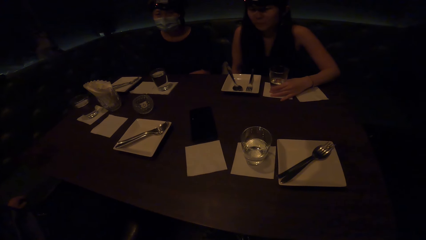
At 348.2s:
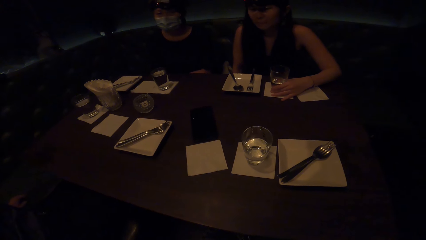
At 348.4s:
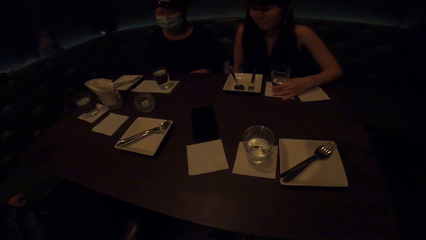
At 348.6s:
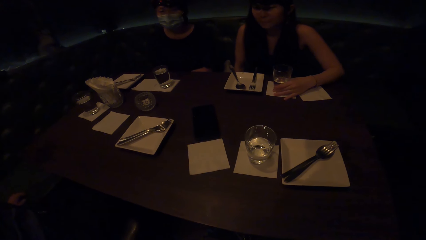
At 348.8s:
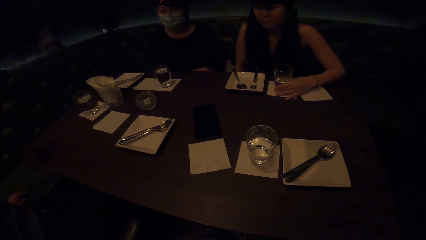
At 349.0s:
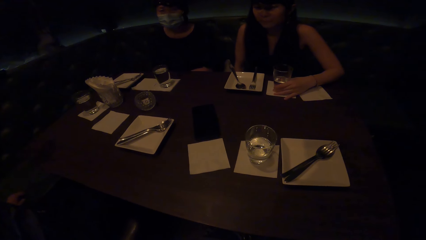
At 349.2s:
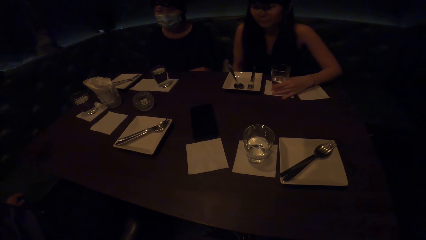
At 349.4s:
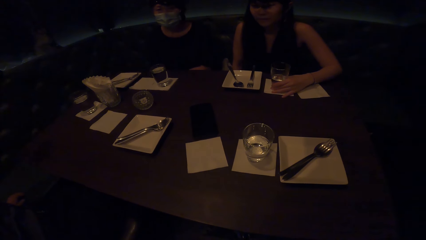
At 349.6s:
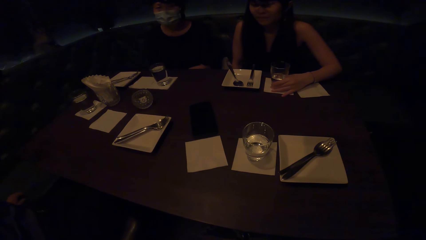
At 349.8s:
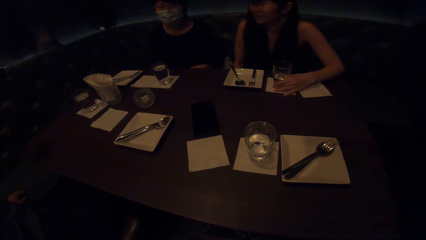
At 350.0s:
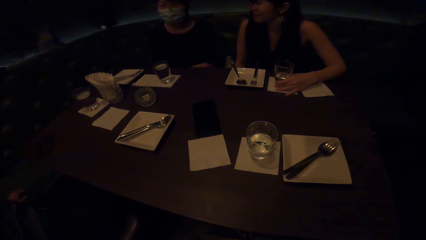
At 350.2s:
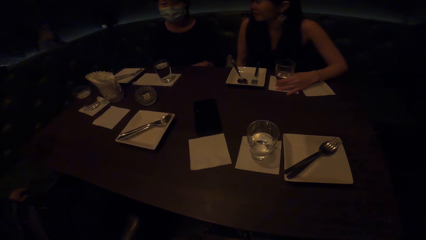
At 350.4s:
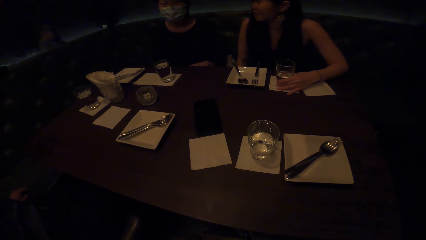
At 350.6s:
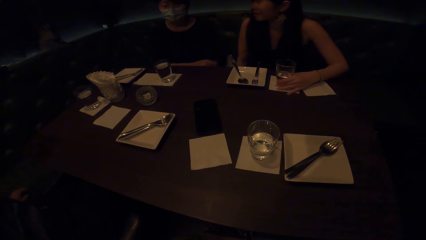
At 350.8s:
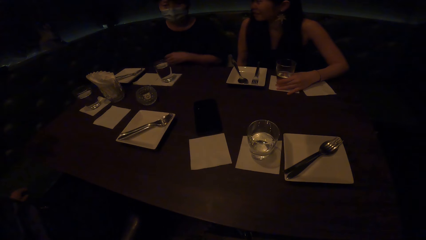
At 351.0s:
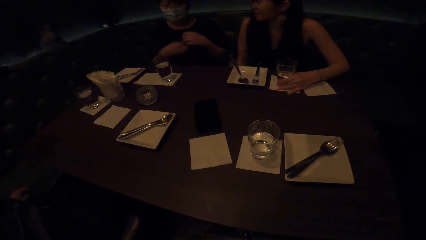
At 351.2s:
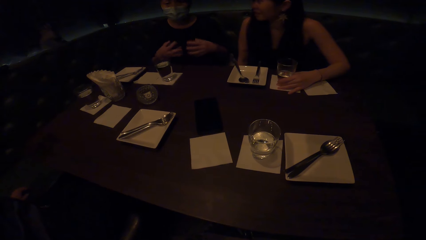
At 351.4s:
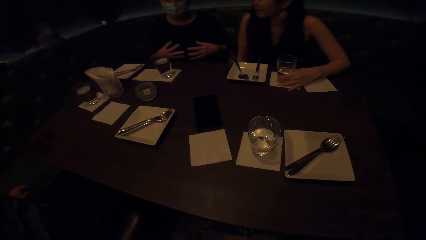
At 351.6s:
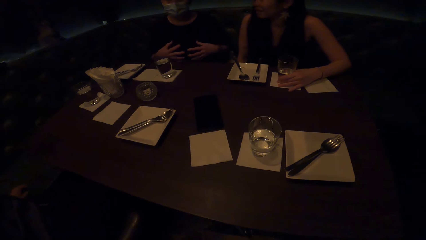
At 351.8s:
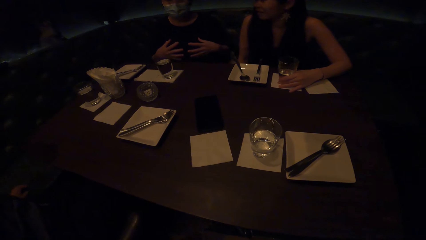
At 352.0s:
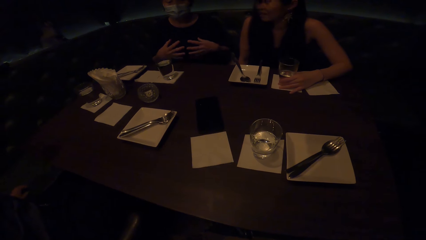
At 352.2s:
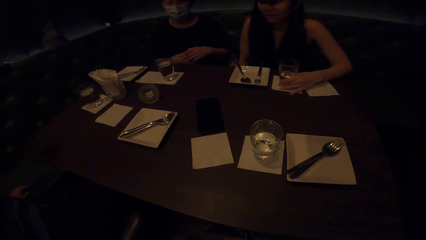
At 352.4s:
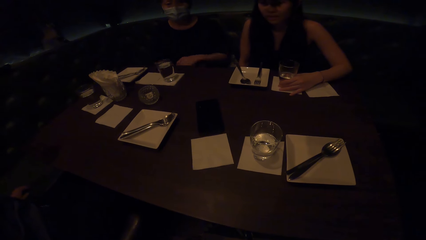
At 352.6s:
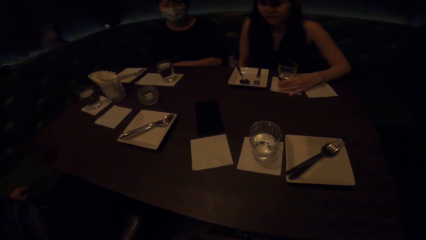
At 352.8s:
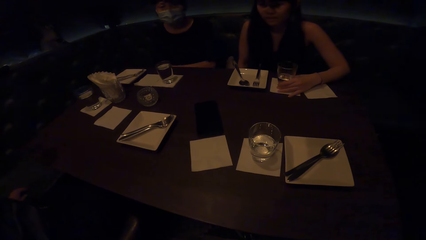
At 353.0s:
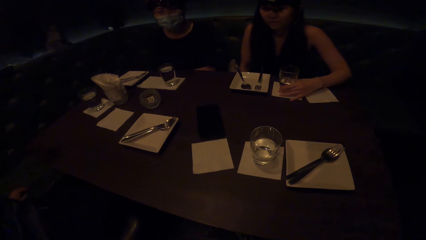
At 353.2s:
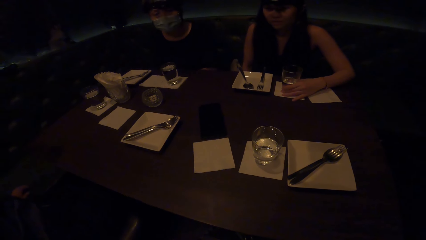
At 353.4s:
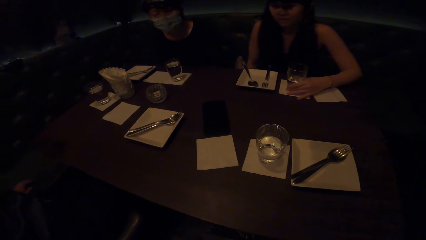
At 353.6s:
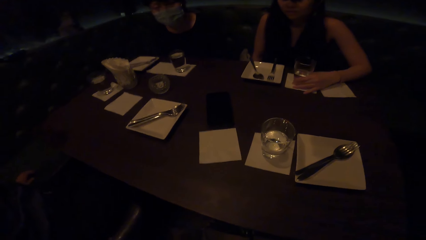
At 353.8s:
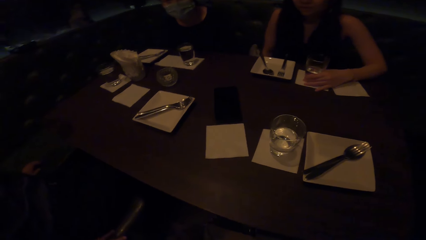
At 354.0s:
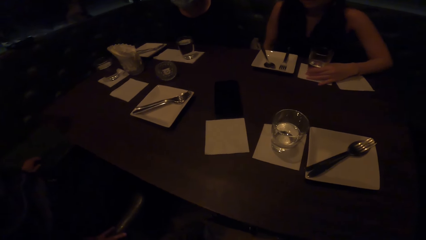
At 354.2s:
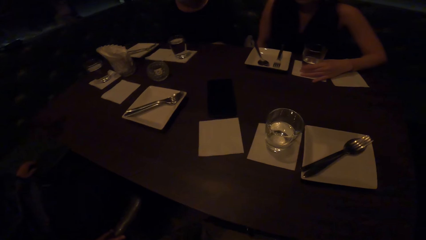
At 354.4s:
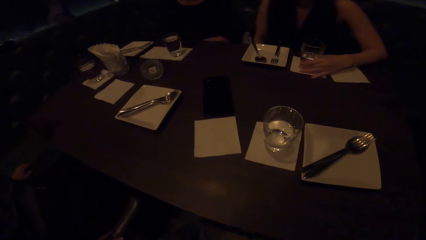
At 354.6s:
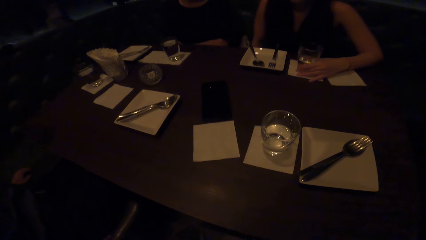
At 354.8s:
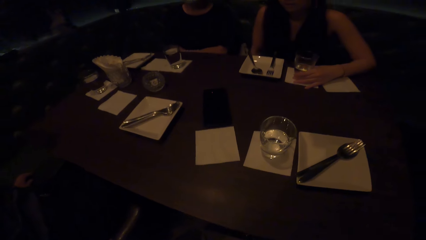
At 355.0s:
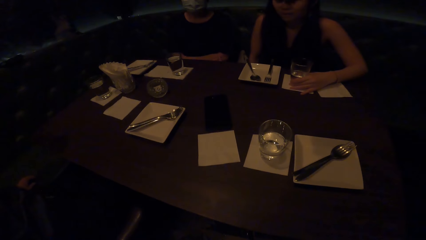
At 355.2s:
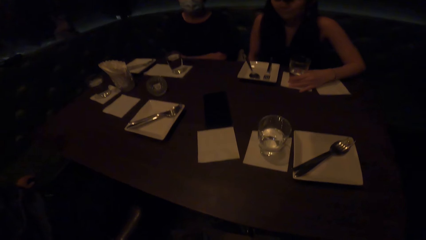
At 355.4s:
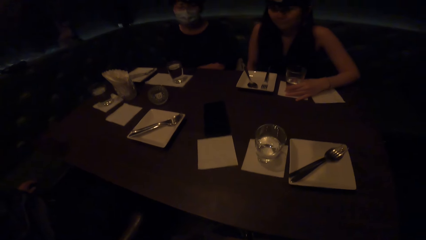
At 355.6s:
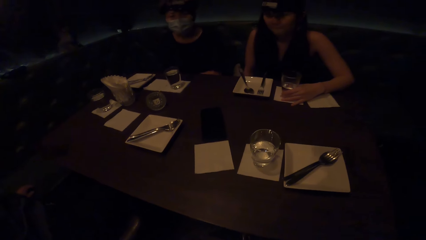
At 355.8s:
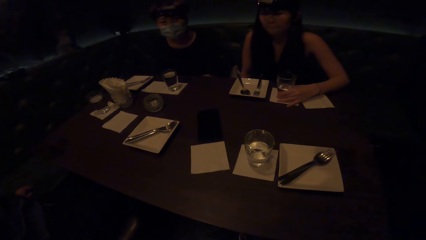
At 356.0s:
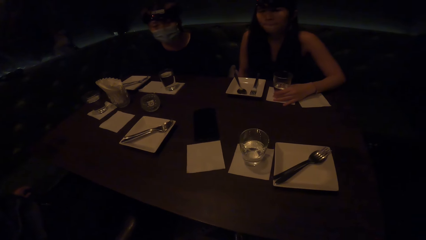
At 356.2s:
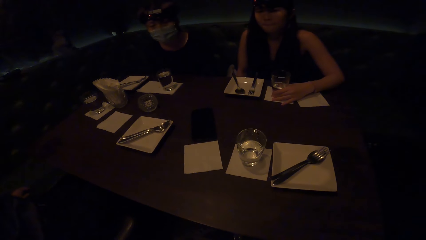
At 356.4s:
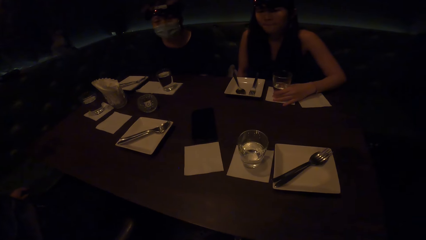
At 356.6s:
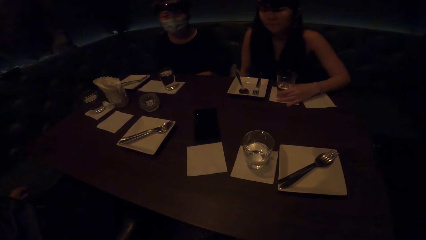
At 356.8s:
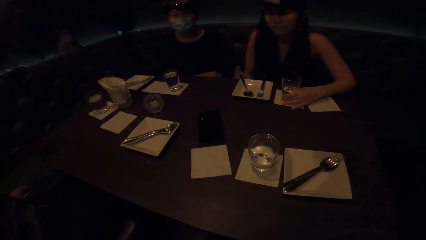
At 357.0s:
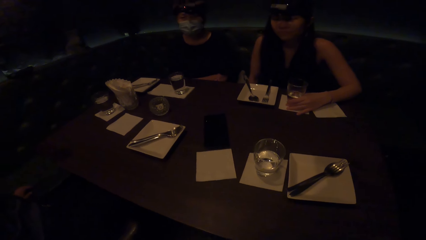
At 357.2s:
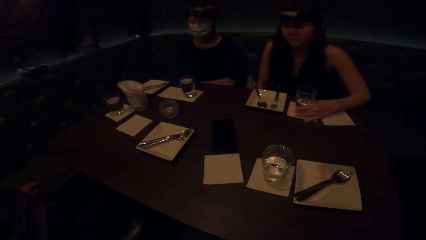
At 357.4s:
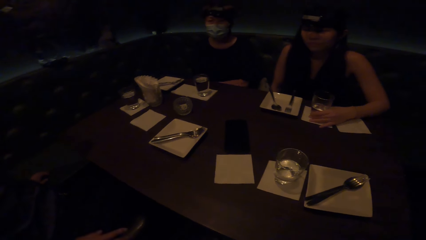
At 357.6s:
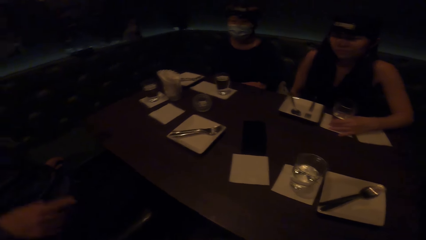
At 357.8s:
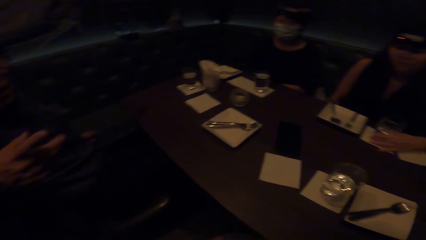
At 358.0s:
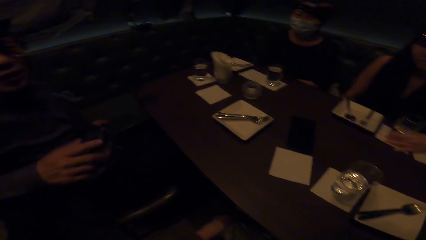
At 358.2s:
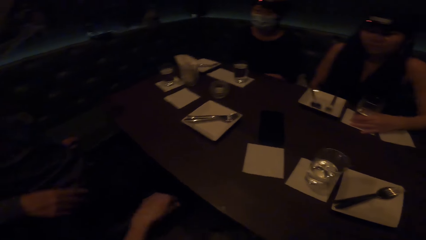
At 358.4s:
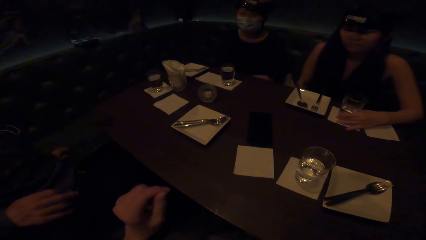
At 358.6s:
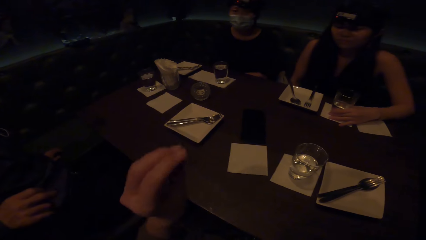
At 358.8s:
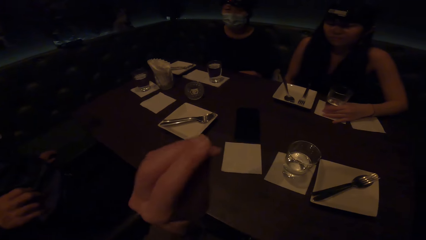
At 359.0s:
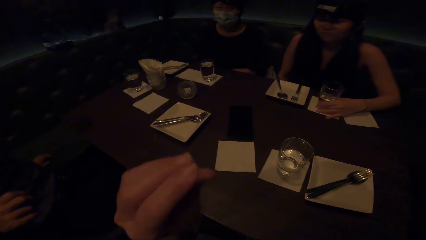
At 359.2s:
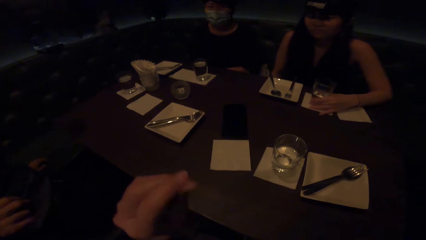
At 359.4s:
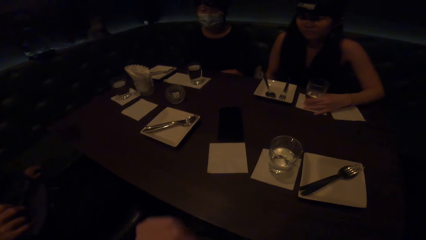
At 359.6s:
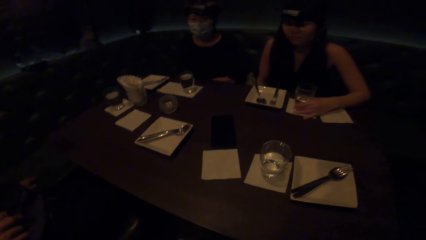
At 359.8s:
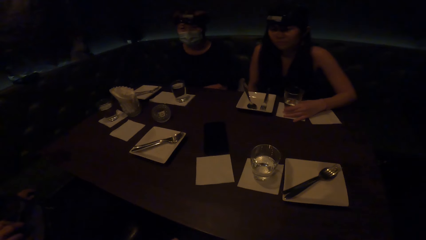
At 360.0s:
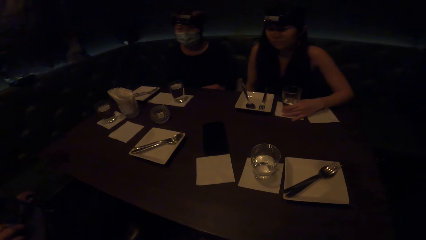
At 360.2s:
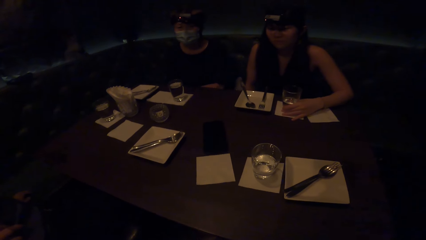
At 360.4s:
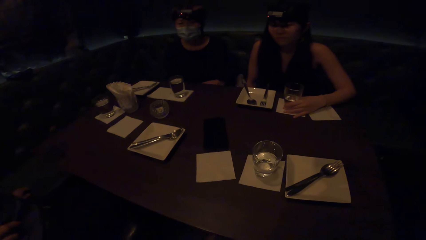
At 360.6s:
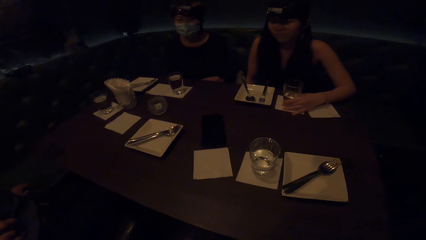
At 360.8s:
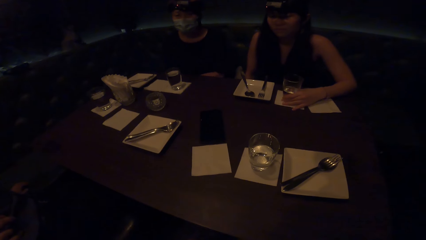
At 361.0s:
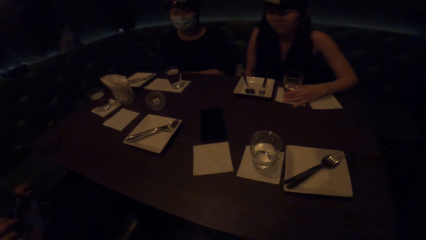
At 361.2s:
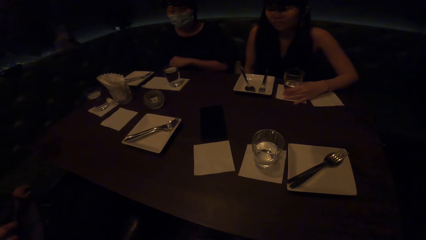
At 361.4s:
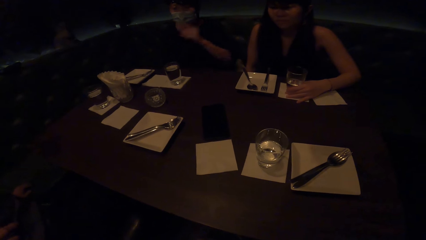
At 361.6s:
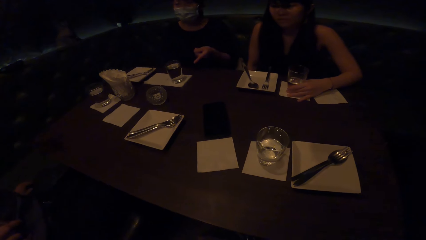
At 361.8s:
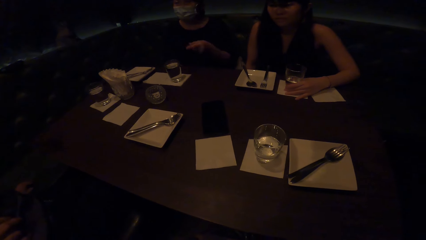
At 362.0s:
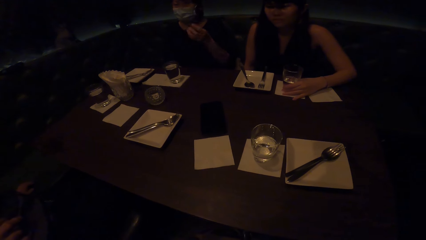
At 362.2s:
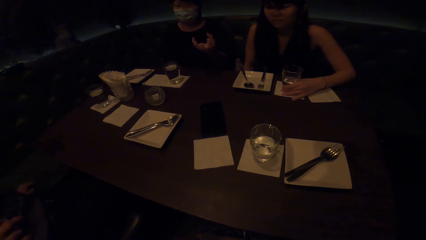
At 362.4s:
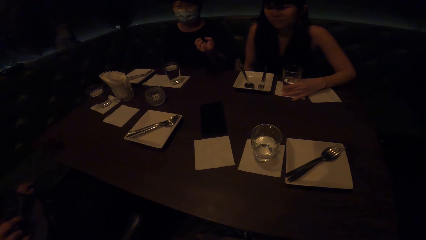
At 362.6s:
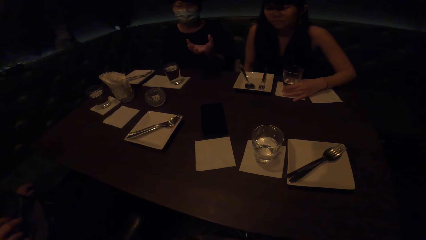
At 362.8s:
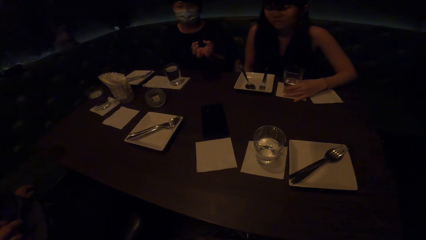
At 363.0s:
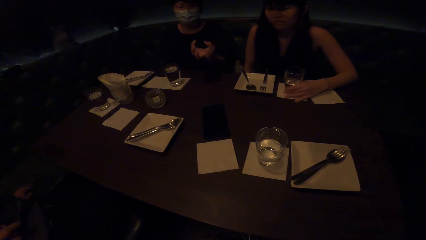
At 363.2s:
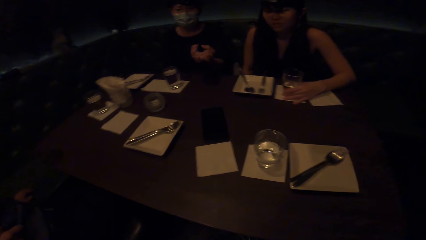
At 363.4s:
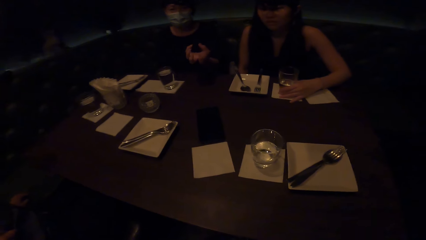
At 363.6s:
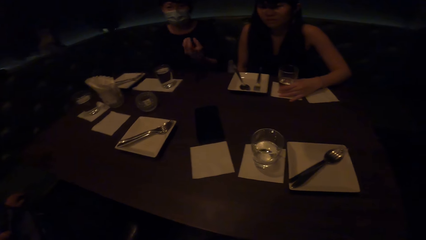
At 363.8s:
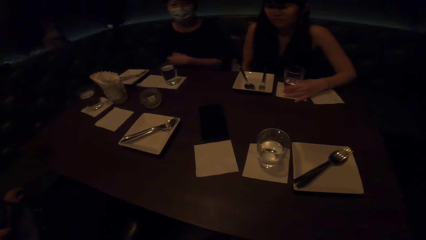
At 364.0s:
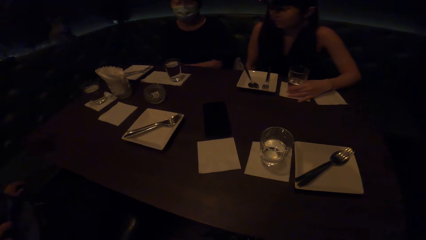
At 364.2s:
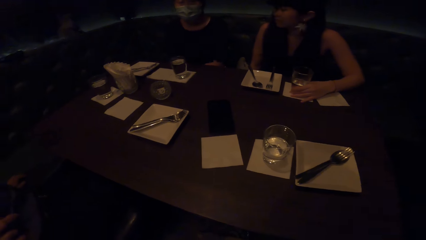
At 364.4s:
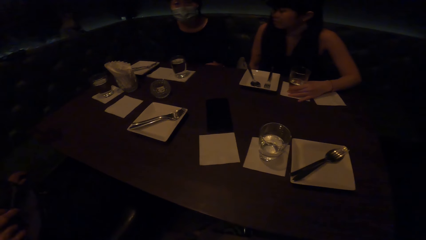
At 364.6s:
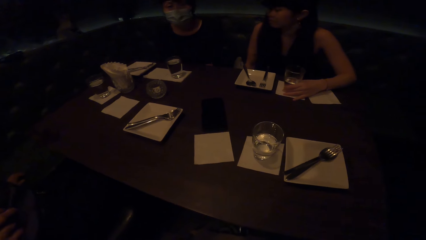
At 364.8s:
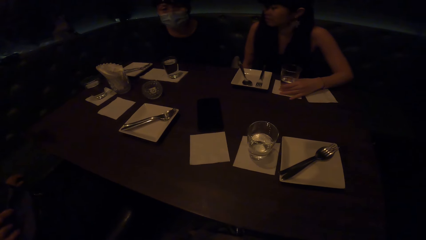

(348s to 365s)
A woman interacts with the camera wearer. A man does a hand gesture. Another woman nods her head. The man moves his hand. The camera wearer looks at the glass on the table. They interact with the first woman.
